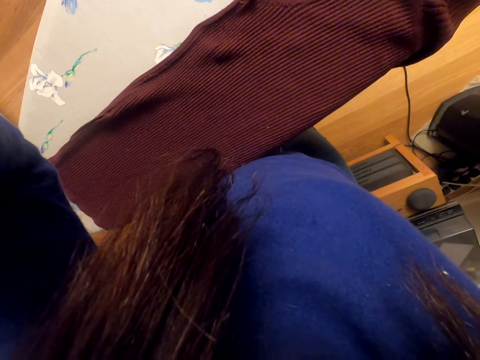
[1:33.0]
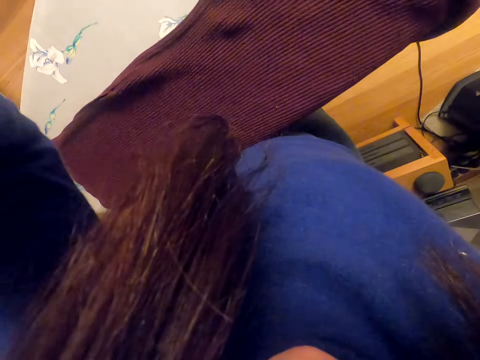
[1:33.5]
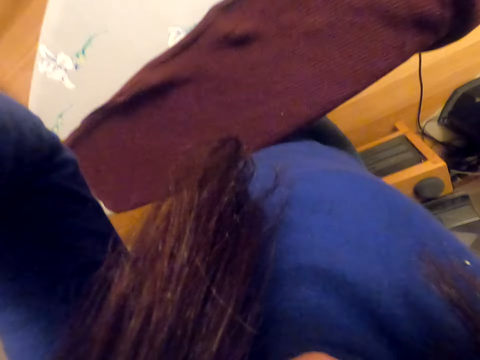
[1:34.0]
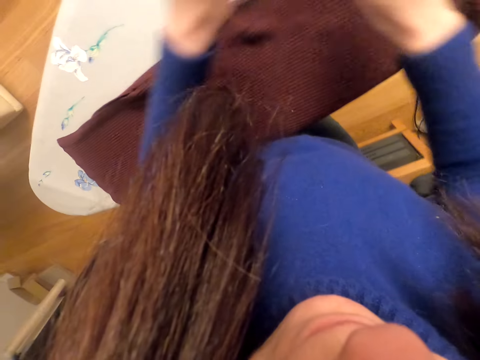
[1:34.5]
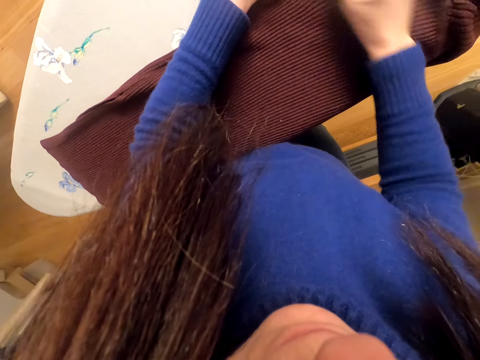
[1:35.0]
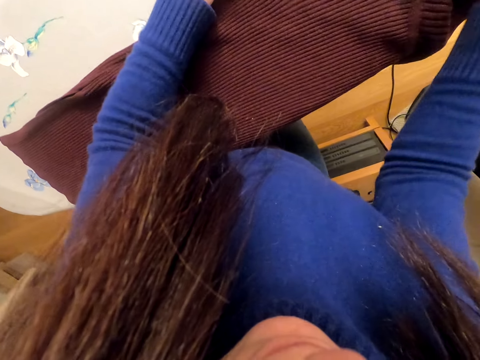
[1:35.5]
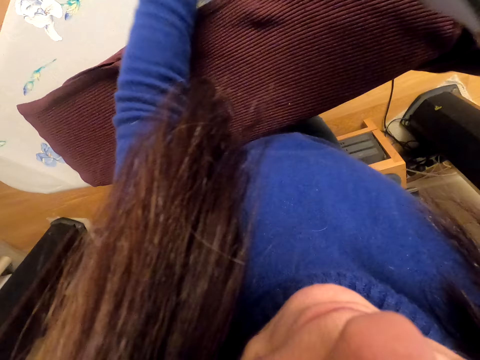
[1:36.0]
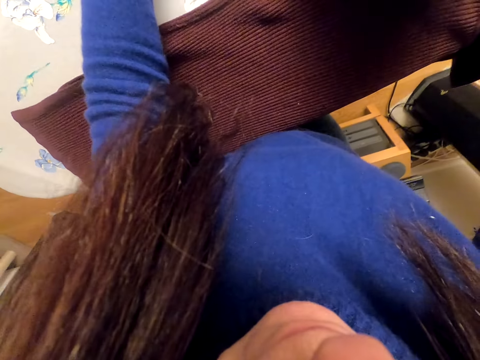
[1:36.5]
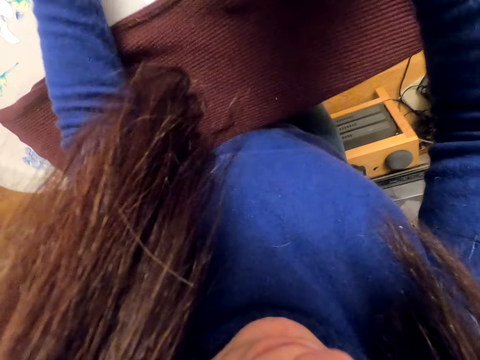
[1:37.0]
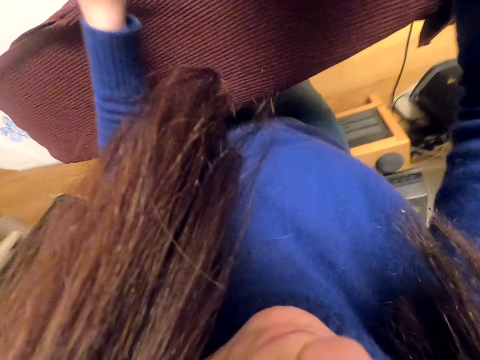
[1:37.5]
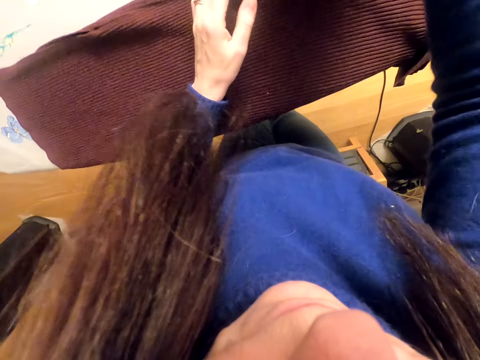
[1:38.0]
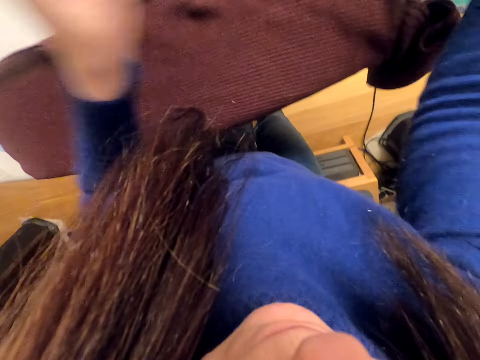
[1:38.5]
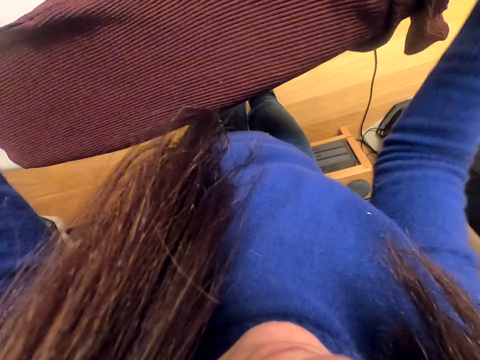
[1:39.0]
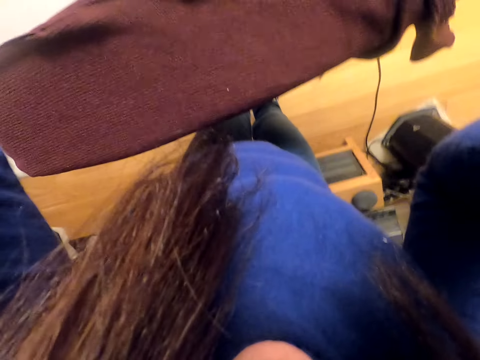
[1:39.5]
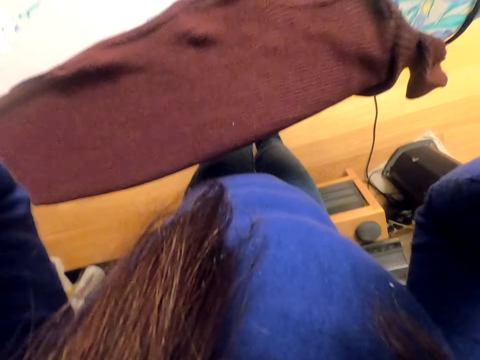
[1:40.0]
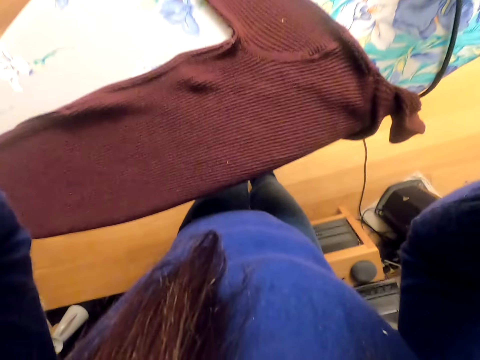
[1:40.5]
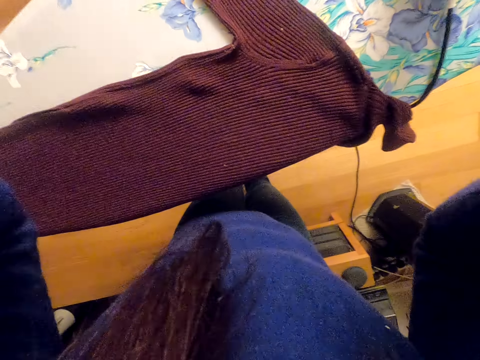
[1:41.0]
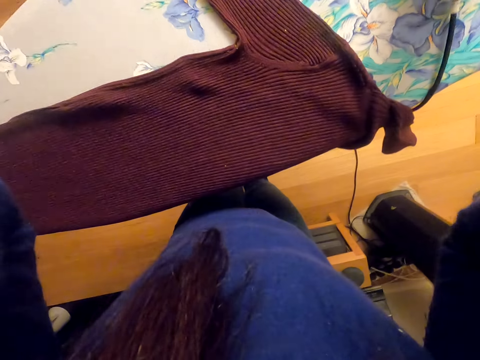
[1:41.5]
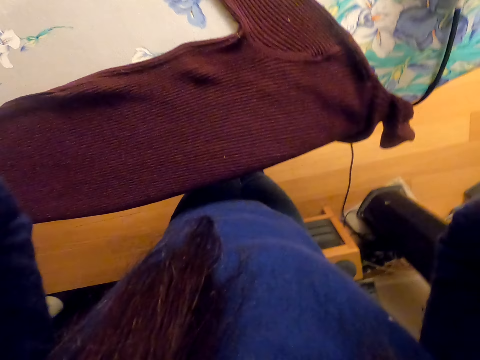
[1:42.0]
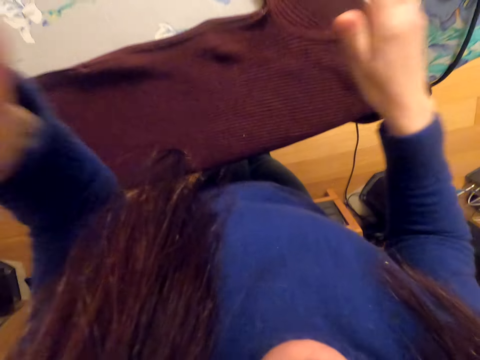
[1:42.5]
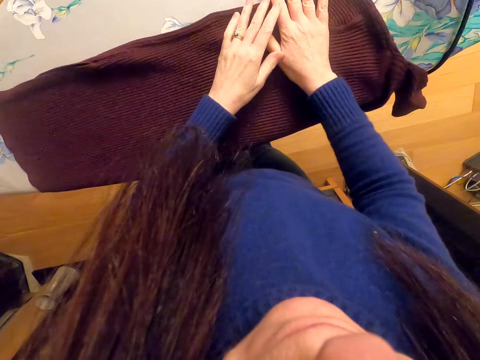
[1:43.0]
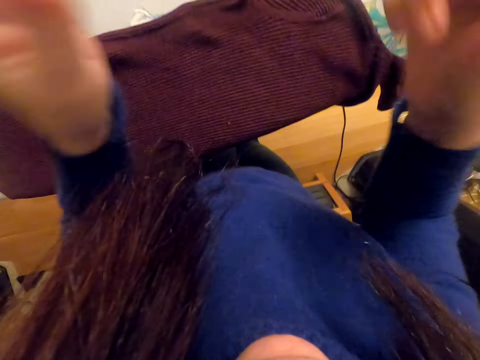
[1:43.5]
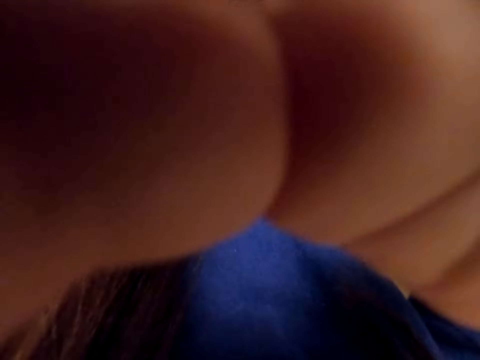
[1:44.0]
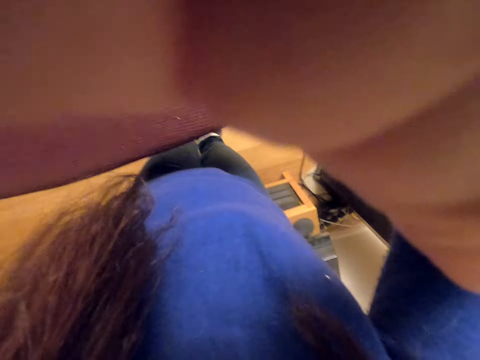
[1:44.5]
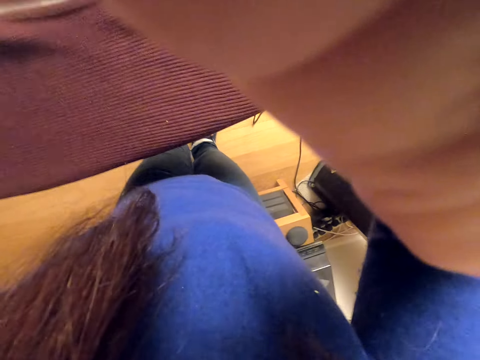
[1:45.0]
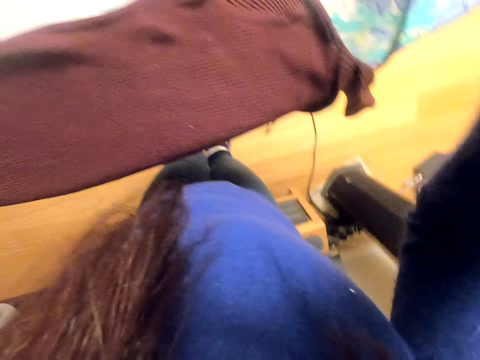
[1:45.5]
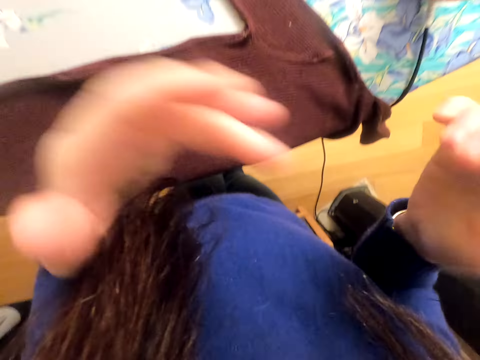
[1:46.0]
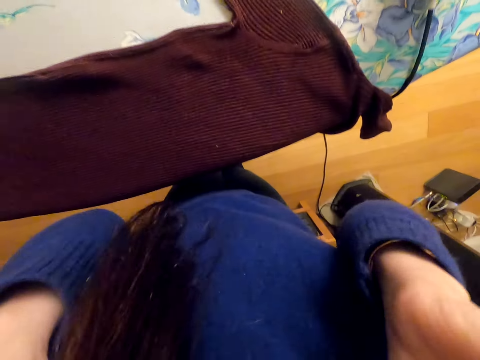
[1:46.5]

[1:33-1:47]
The camera wearer adjusts the camera. They adjust the shirt. They lift hands up. They adjust the camera. They adjust the shirt. They adjust the camera.

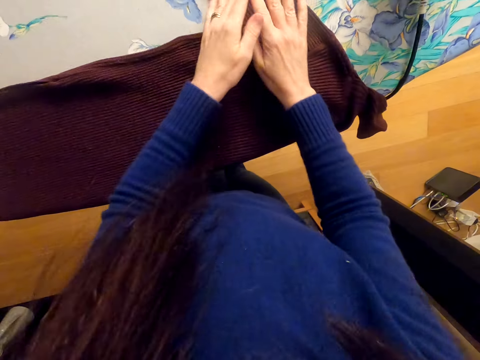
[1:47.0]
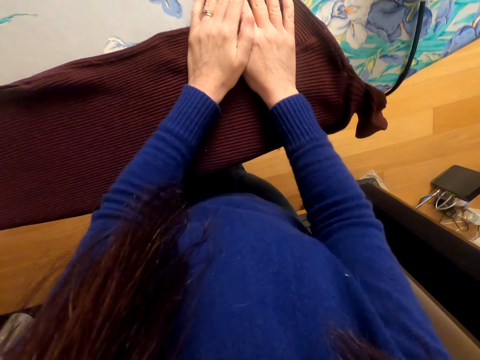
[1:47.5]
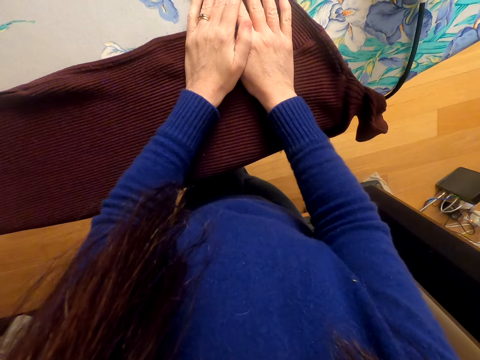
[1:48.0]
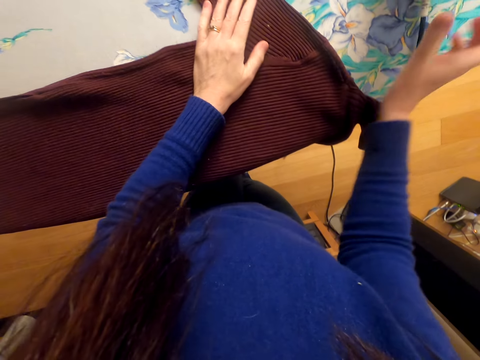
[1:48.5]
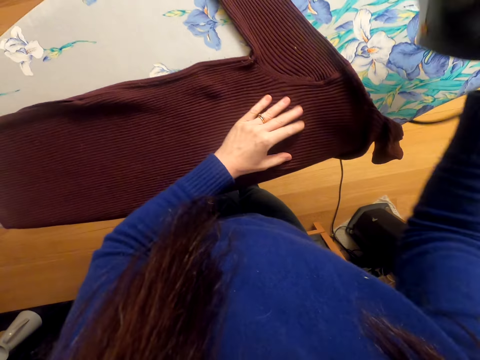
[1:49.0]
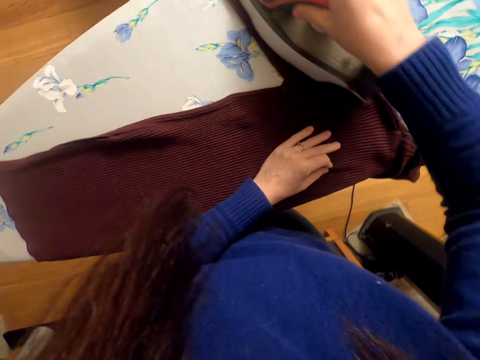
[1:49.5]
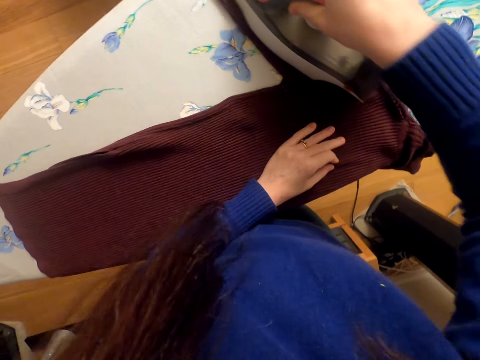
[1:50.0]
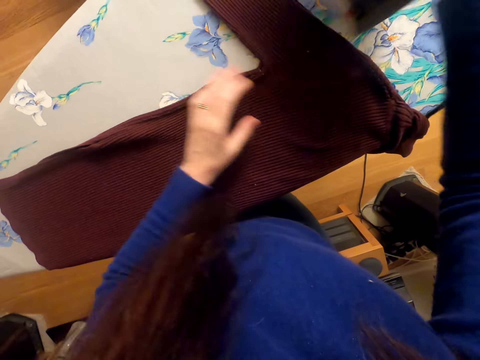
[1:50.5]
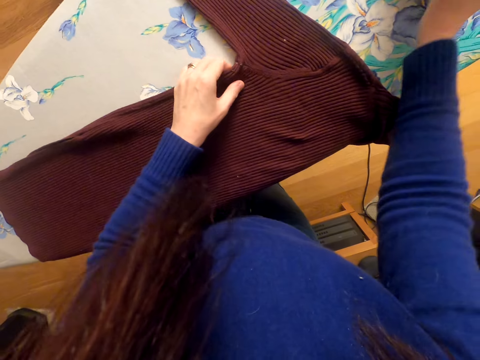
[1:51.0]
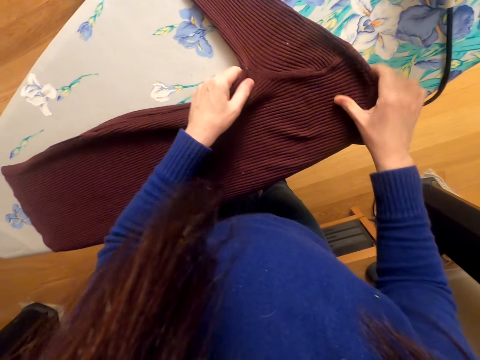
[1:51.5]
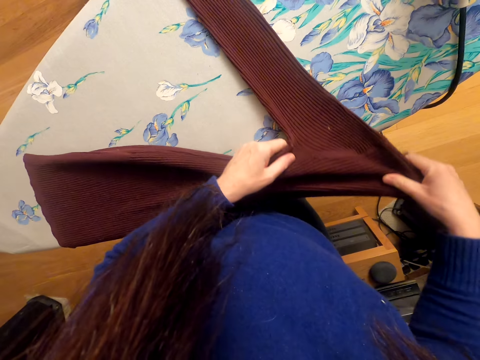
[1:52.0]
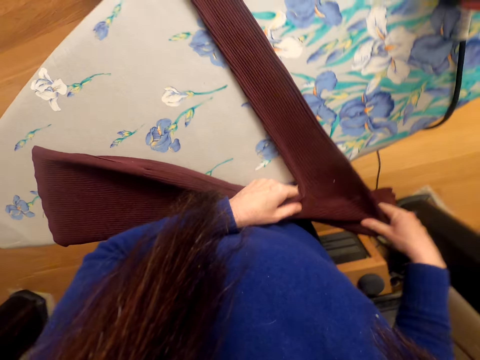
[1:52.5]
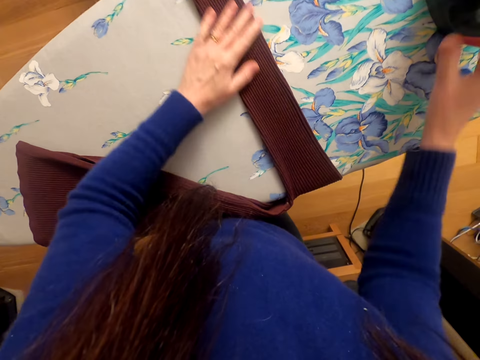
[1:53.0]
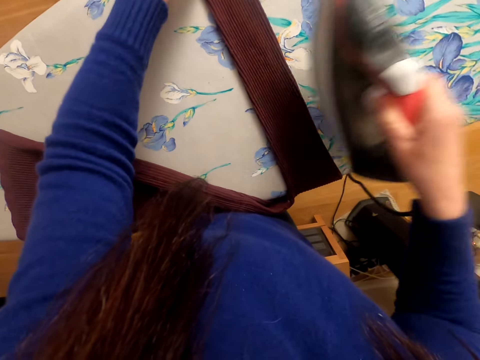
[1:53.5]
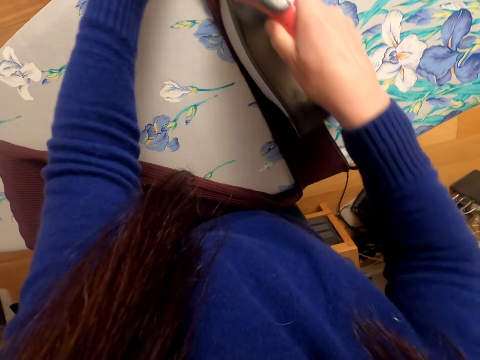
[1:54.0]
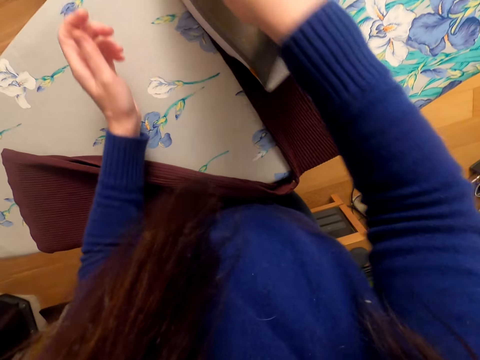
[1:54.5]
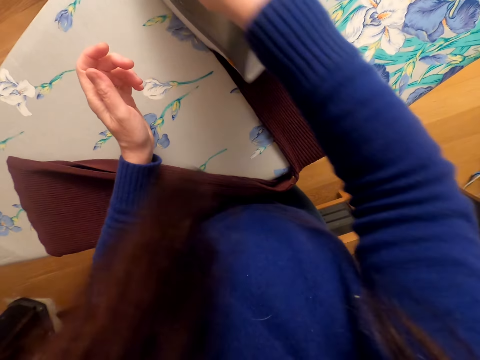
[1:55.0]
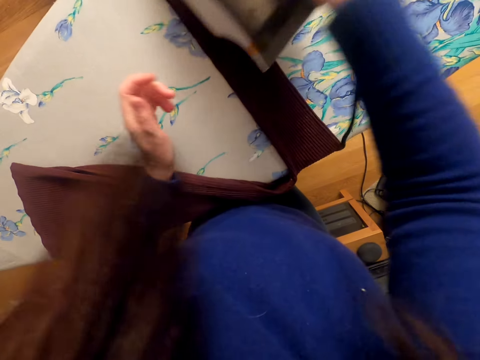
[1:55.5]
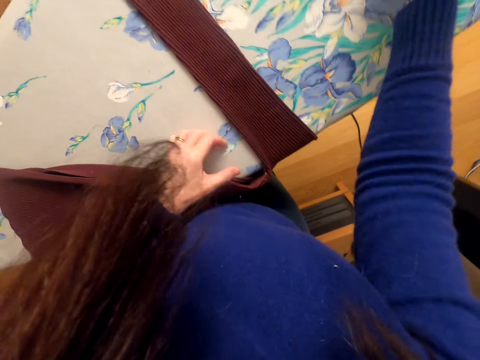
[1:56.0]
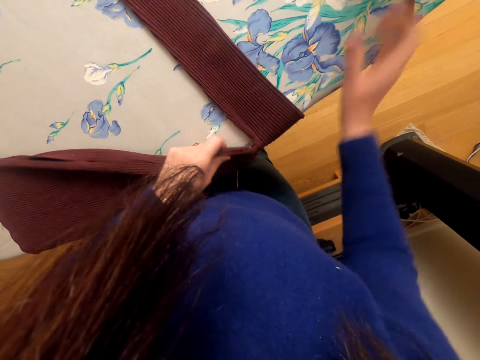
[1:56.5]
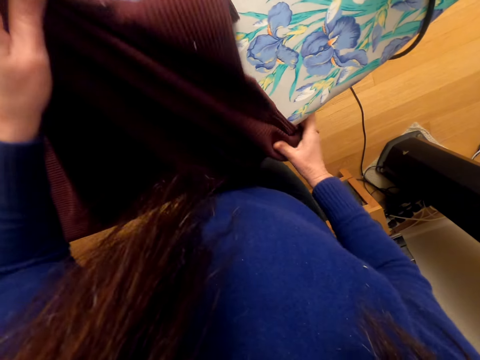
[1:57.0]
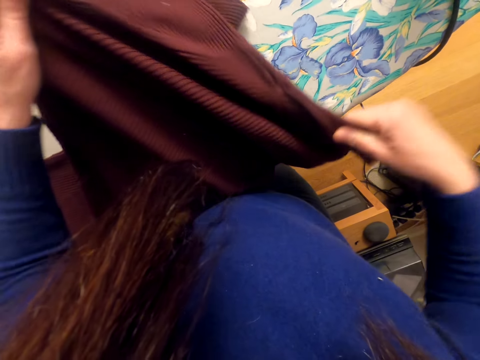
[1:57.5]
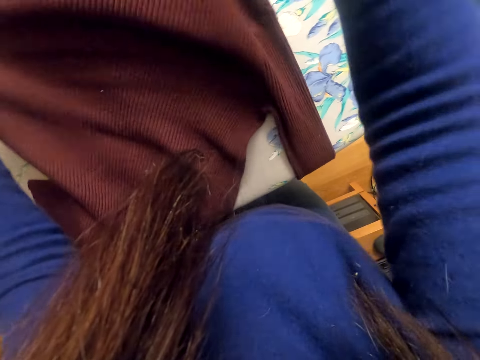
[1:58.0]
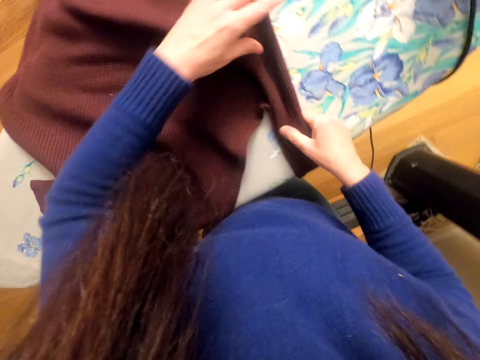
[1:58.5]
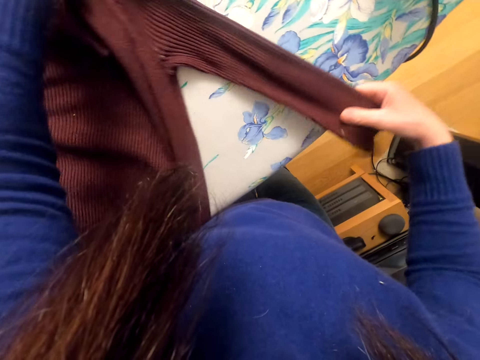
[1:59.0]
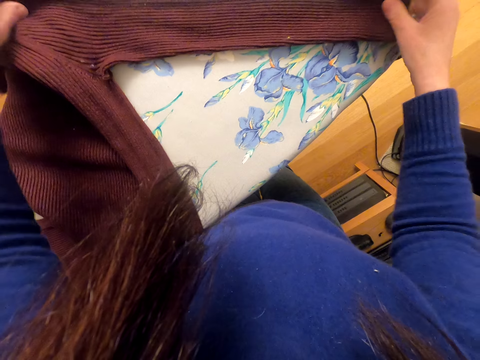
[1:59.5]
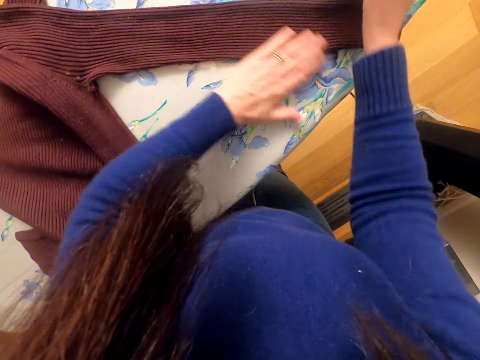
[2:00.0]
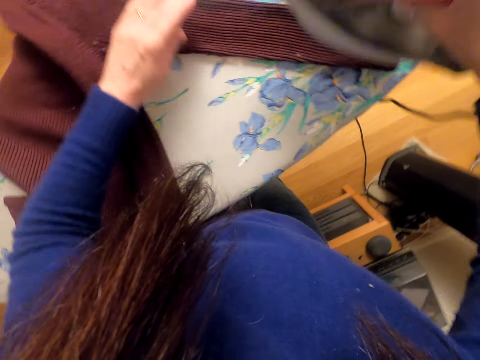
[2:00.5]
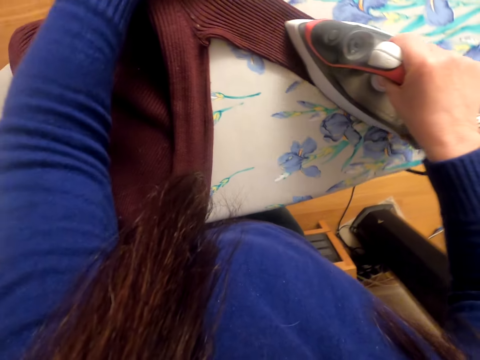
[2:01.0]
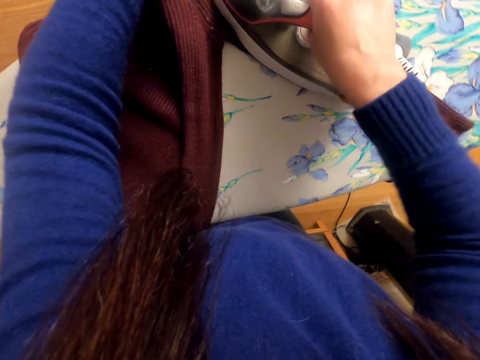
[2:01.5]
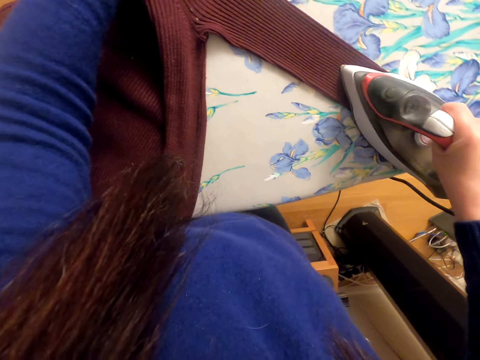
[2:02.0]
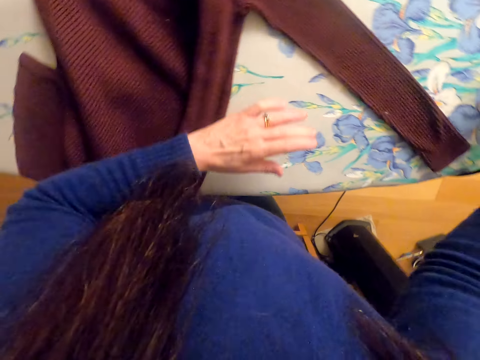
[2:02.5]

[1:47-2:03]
The camera wearer holds the shirt. They put hands on the cloth. They pick the iron box. They iron the shirt. They put the iron box on the ironing board. They adjust the shirt. They pick the iron box. They iron the shirt. They put the iron box on the ironing board. They adjust the cloth on the iron board. They pick the iron box. They iron the shirt.
